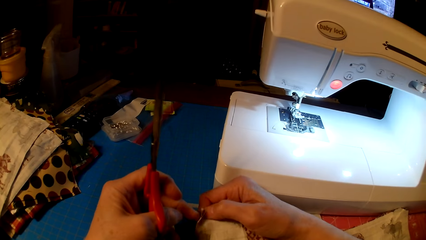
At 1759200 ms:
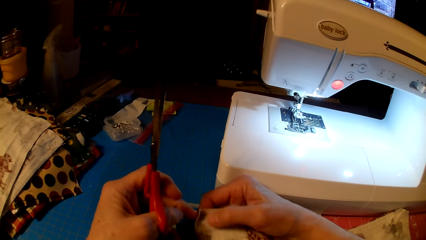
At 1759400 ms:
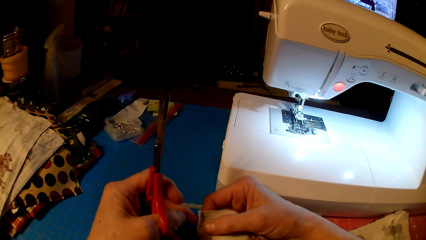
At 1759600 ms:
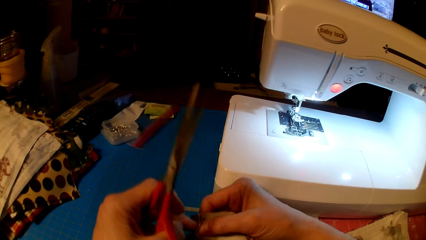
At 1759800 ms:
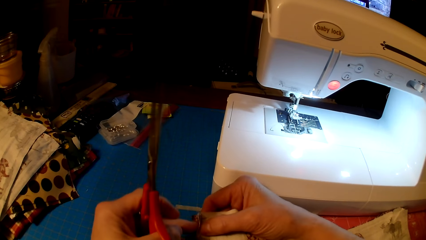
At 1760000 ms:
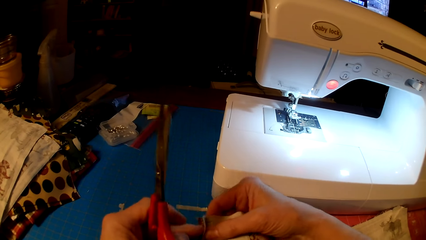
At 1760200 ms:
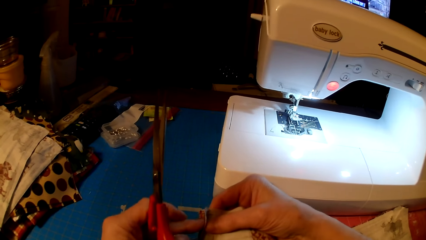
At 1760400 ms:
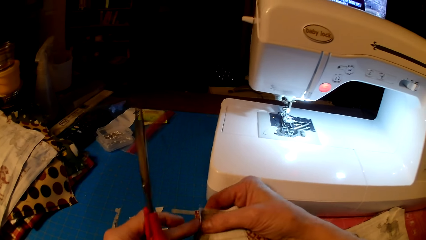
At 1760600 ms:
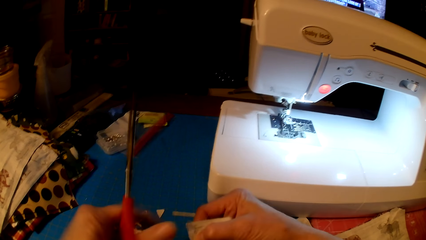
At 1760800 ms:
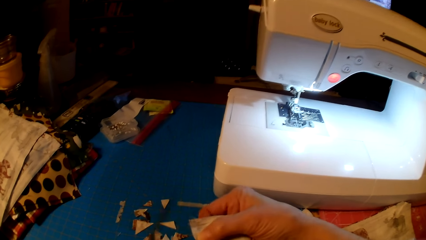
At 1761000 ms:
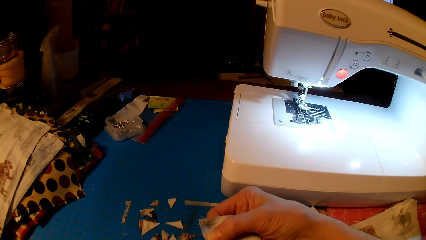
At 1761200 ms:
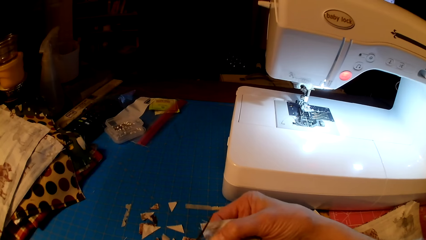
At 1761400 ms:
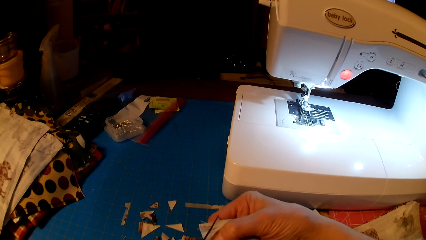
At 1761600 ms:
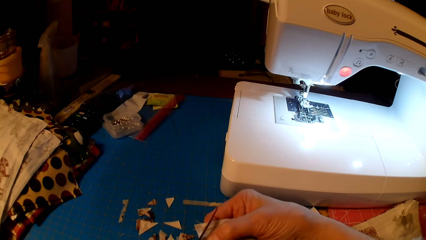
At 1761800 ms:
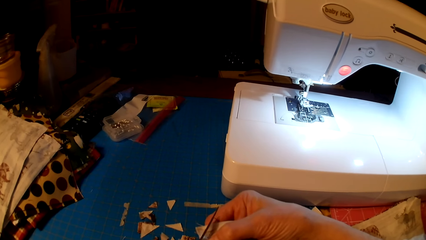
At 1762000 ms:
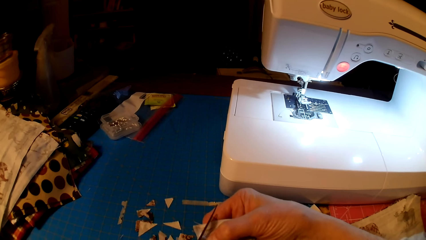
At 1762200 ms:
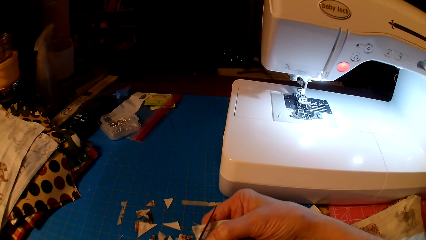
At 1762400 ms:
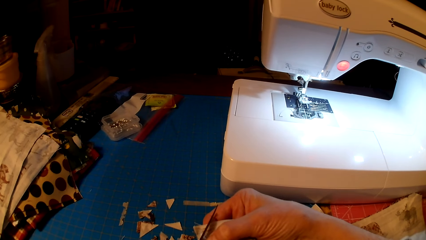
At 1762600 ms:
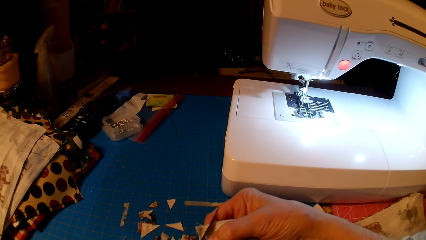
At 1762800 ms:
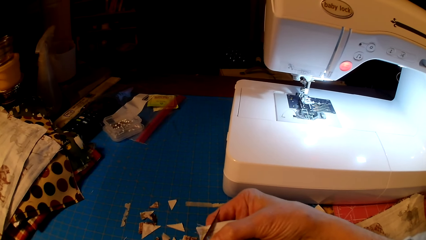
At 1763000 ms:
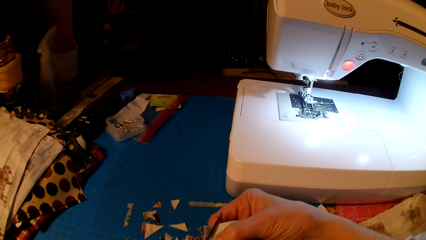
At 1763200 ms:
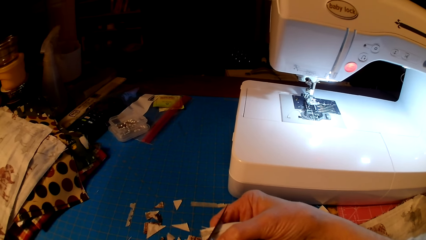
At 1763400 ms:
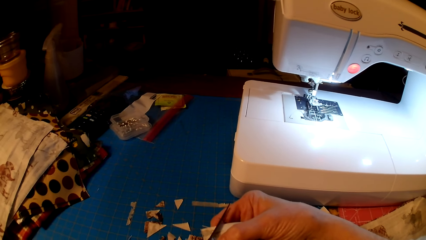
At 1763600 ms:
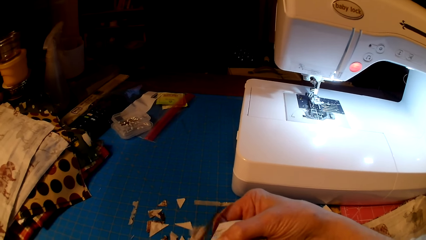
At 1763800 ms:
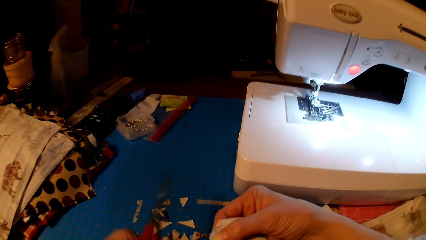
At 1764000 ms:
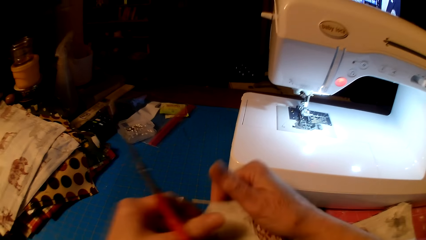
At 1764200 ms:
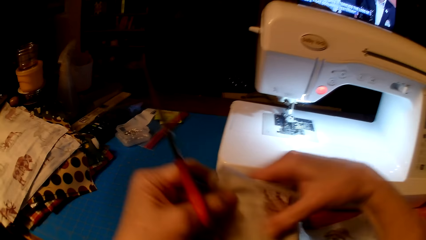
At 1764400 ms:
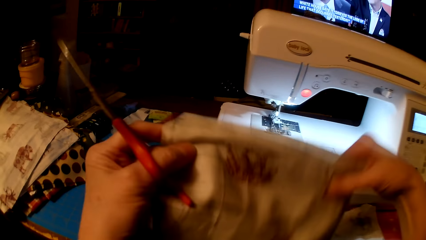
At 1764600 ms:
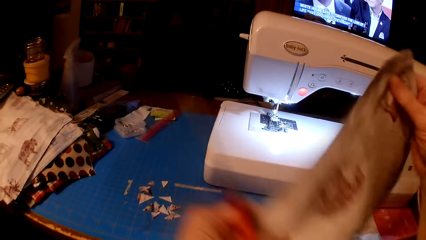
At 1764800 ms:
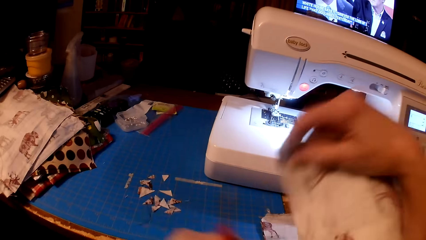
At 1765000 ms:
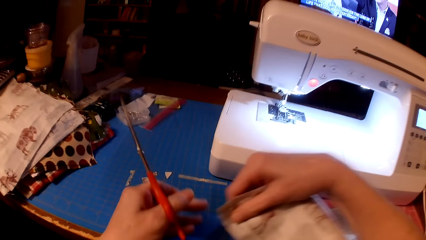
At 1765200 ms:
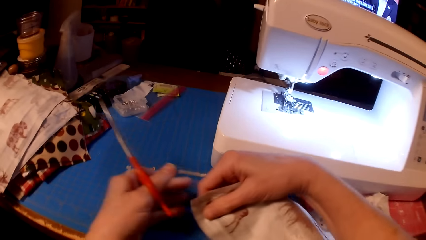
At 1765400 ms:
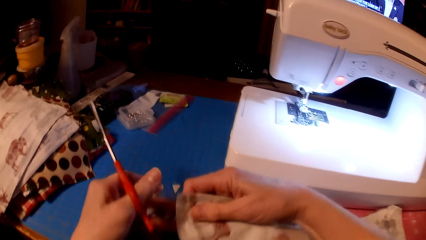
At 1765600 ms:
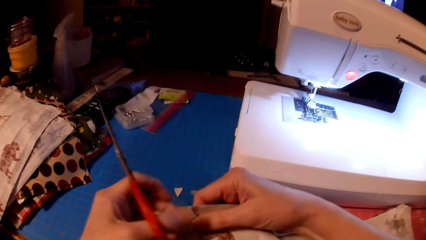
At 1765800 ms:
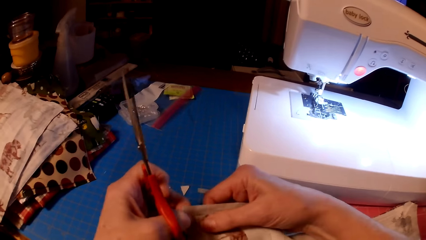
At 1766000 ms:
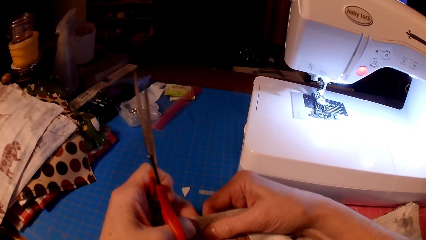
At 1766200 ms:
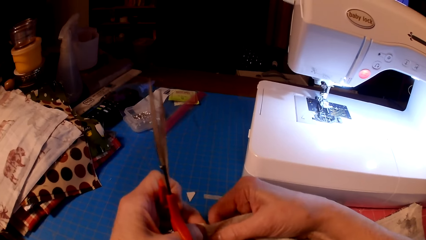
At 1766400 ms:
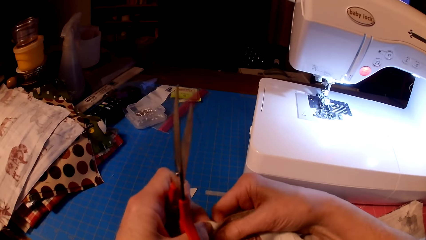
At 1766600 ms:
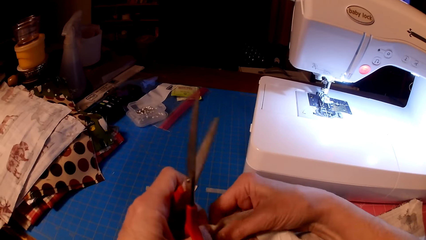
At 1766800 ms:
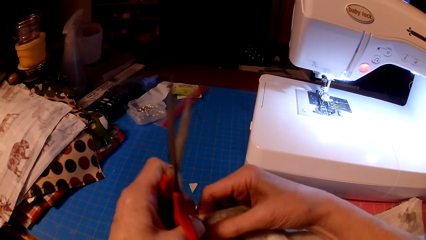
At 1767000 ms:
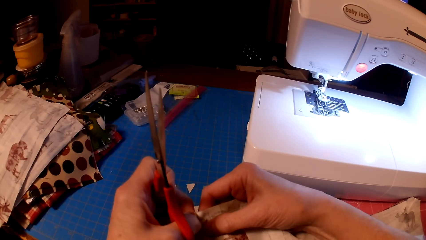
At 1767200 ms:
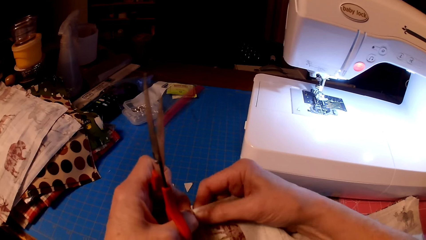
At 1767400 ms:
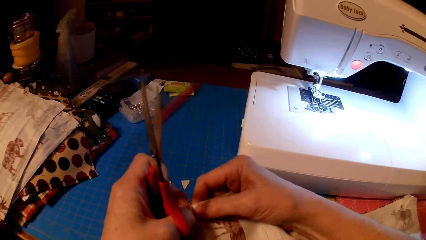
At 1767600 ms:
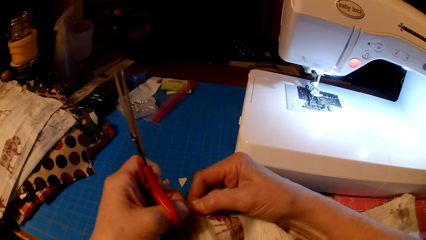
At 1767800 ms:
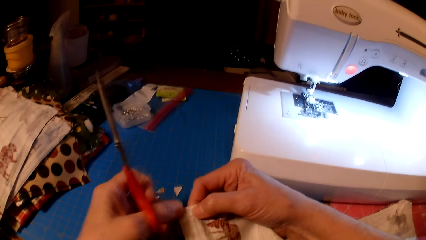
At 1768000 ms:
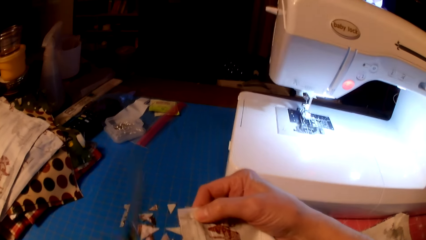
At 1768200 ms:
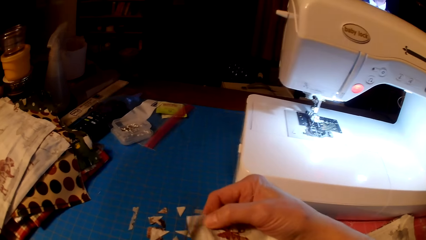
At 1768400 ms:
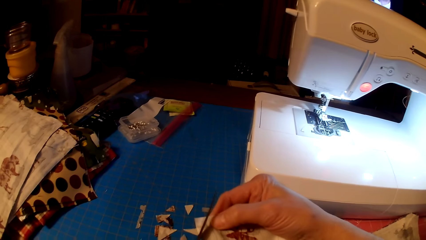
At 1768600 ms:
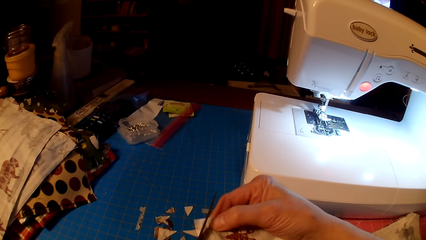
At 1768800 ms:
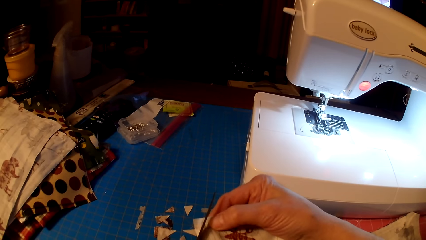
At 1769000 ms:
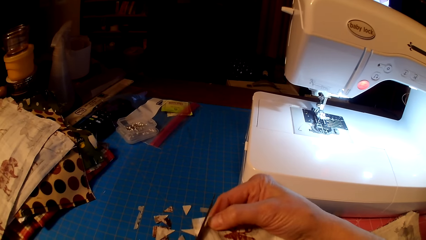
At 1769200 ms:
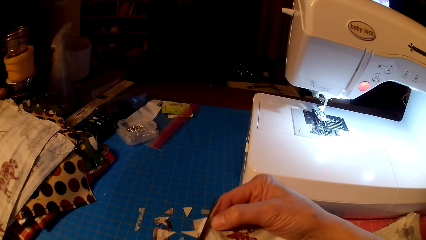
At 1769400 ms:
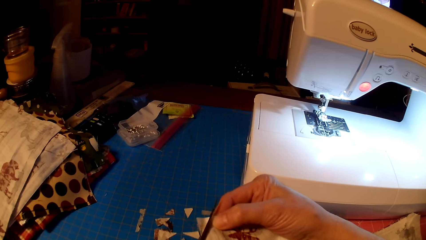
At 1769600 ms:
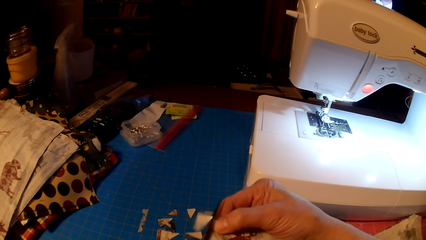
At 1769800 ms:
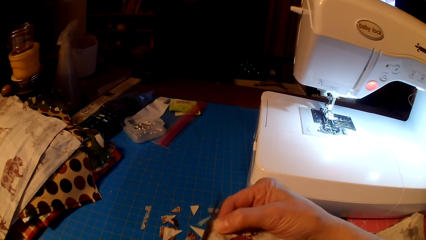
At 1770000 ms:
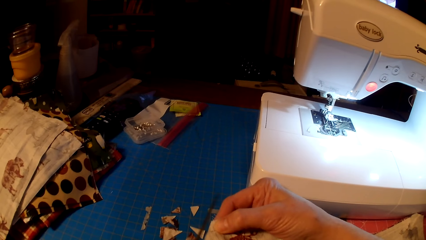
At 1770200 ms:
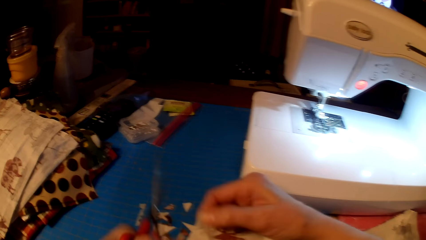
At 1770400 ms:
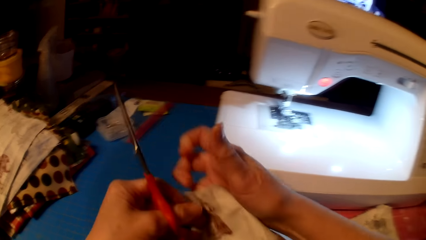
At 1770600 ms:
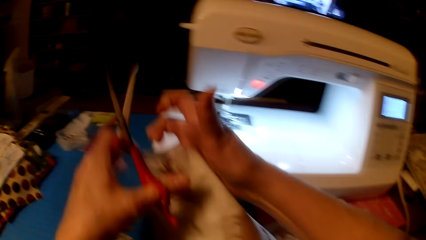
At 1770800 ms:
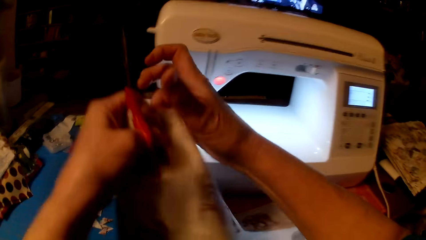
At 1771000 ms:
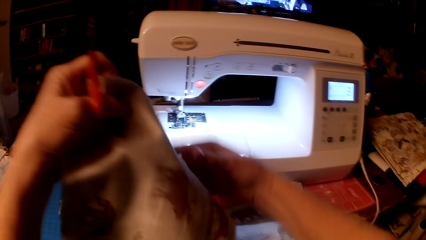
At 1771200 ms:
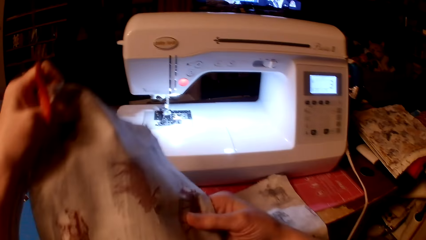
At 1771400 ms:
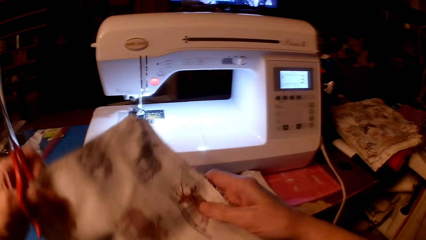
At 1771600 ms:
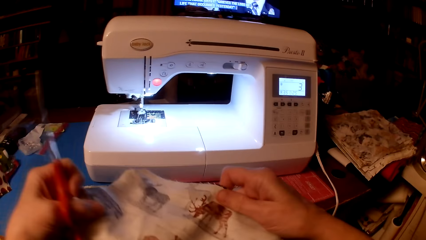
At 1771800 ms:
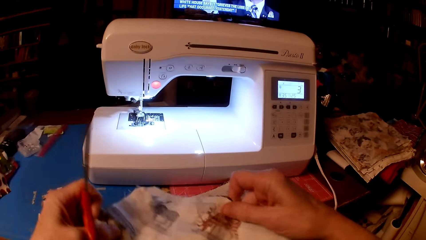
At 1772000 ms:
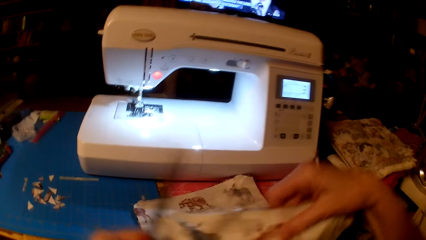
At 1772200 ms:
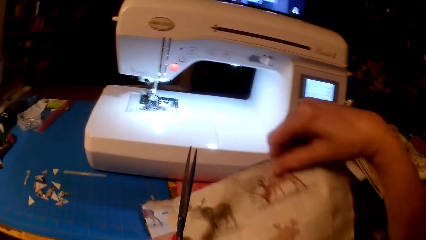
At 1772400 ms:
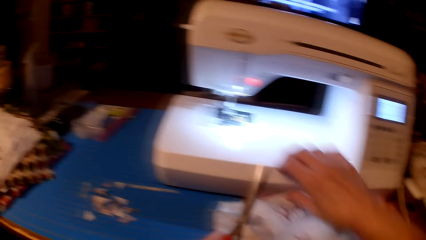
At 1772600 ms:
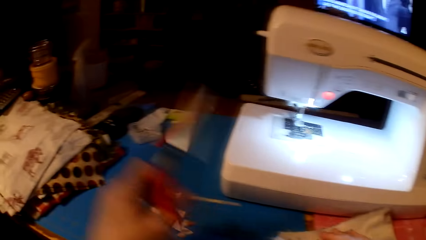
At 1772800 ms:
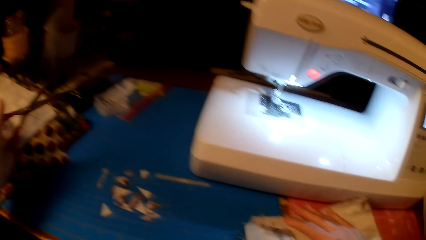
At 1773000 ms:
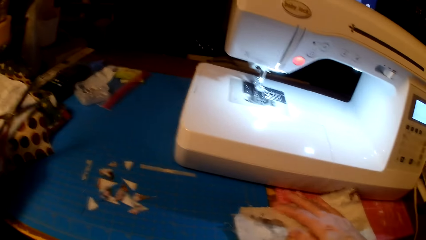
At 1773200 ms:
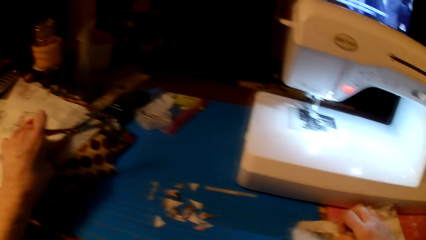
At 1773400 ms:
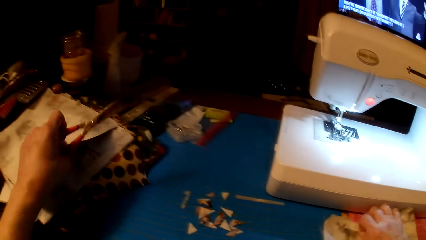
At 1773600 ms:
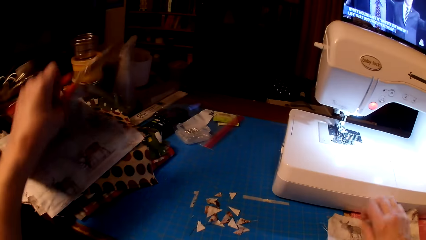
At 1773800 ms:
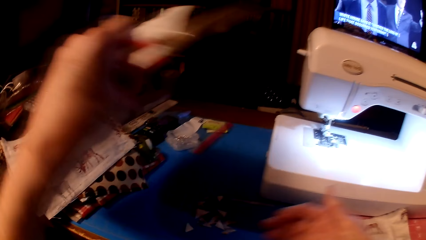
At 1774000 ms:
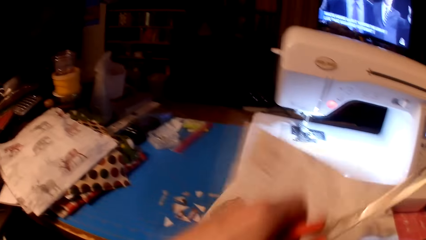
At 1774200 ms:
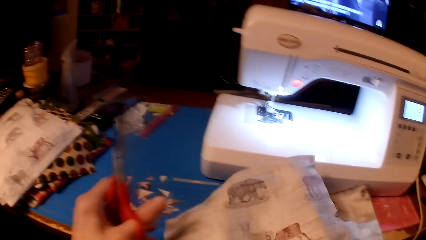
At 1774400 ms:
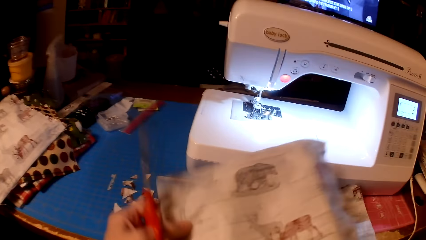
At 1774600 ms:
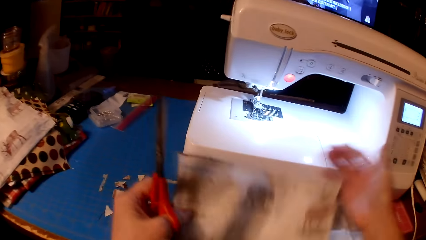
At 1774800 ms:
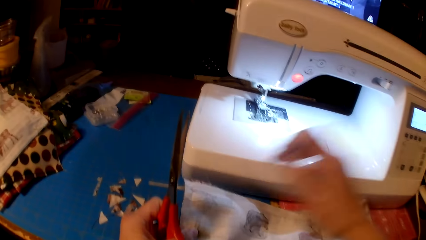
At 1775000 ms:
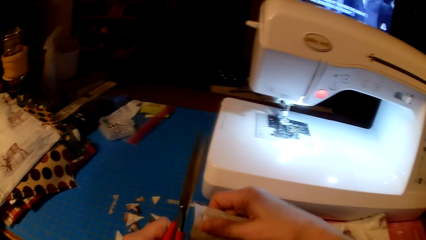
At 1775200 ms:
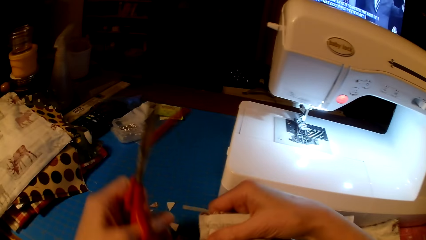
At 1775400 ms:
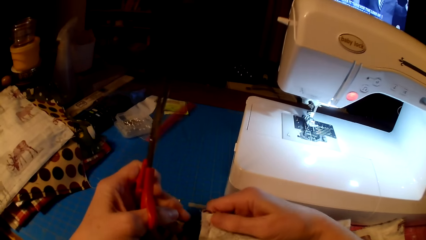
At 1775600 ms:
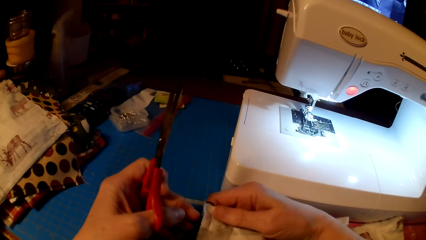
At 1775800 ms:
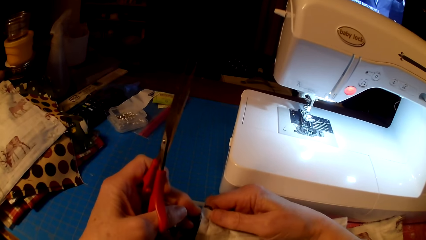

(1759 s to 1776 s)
The camera wearer pulls the cloth edge. They cut the cloth with scissors. They rotate the cloth. They pull the cloth edge. They cut the cloth with the scissors. They put the piece of cloth with the other piece of cloth on the table. They pick up another piece of cloth.
